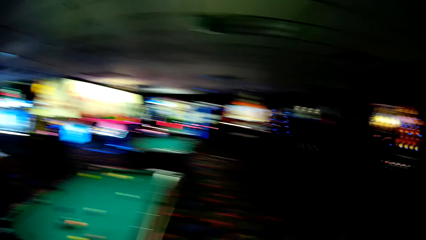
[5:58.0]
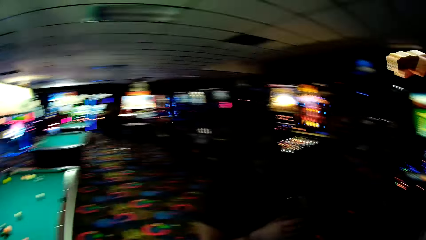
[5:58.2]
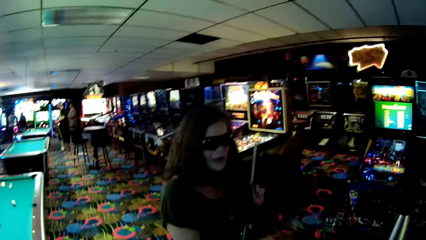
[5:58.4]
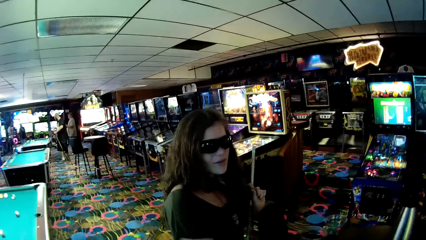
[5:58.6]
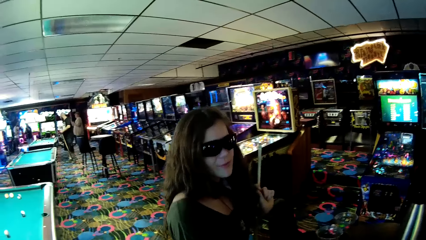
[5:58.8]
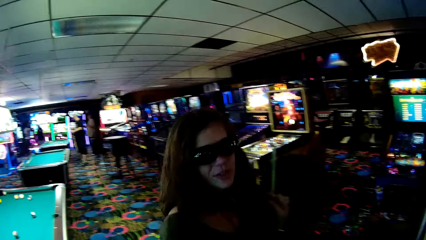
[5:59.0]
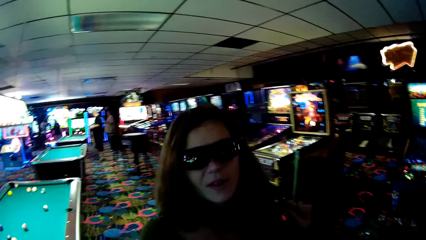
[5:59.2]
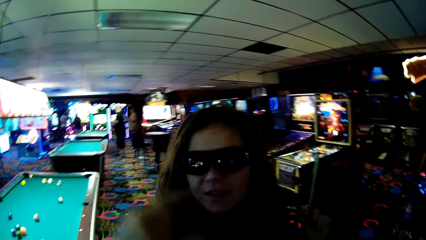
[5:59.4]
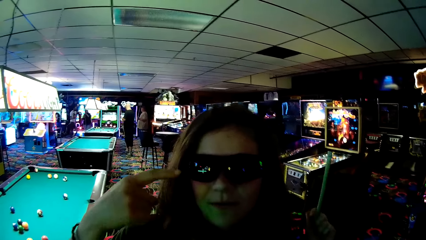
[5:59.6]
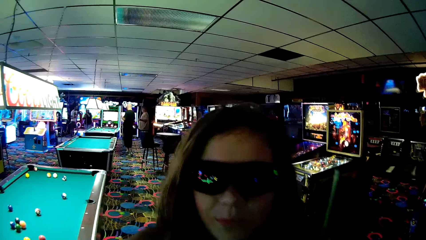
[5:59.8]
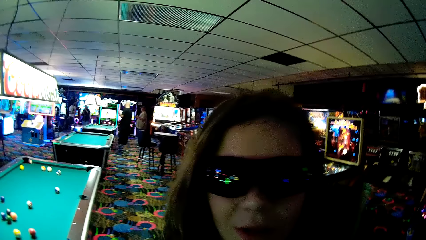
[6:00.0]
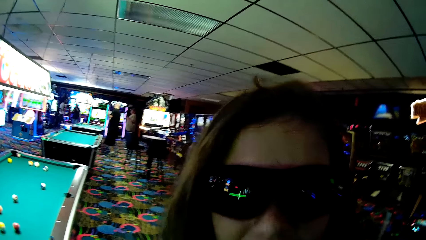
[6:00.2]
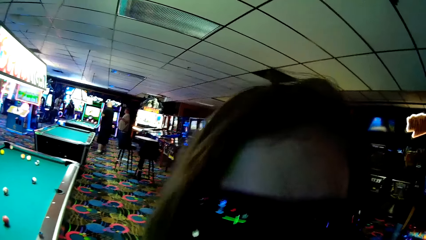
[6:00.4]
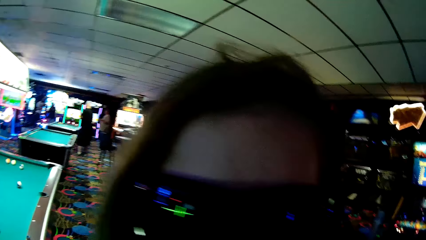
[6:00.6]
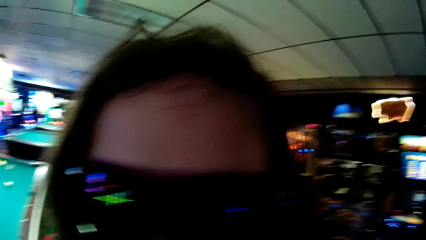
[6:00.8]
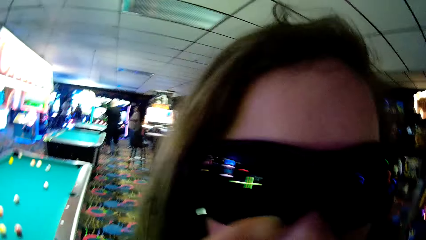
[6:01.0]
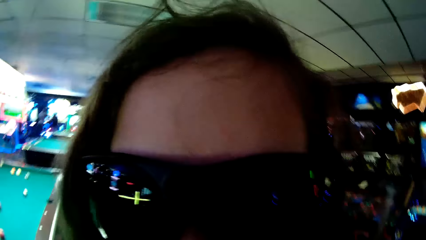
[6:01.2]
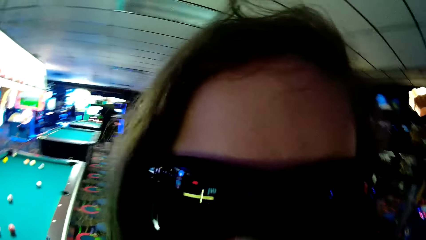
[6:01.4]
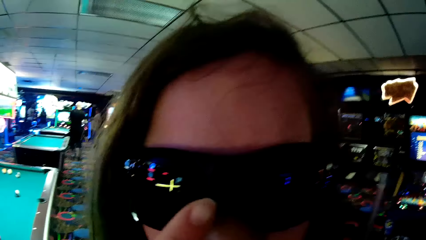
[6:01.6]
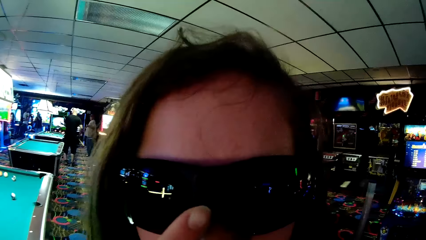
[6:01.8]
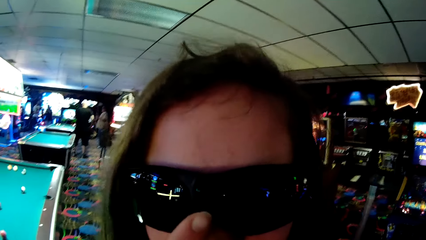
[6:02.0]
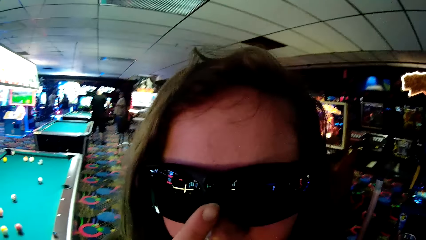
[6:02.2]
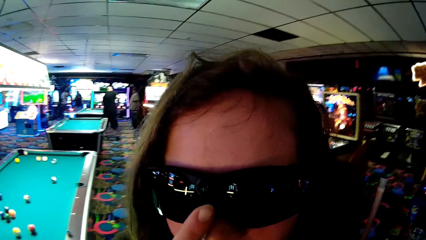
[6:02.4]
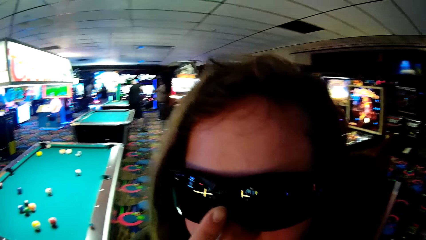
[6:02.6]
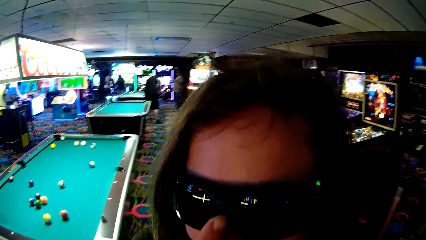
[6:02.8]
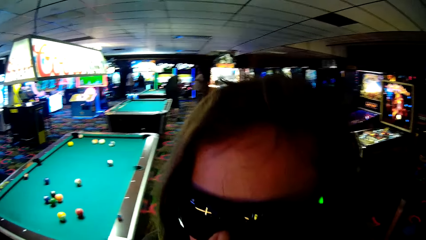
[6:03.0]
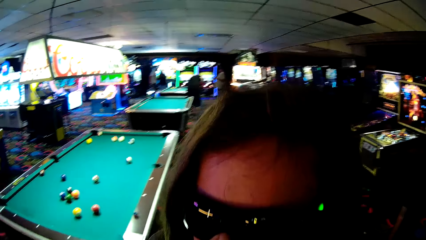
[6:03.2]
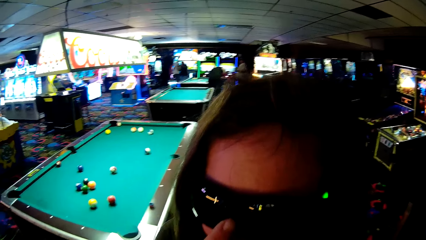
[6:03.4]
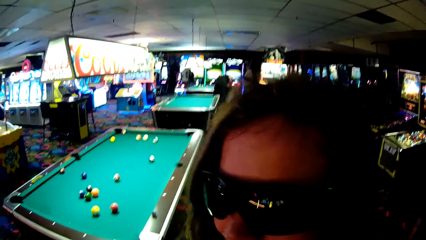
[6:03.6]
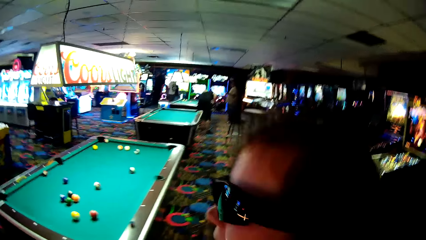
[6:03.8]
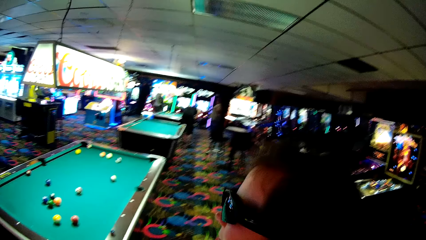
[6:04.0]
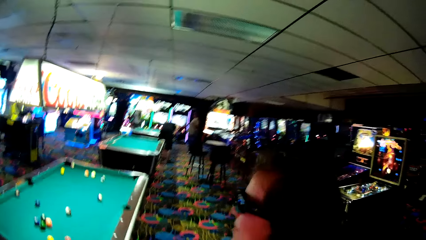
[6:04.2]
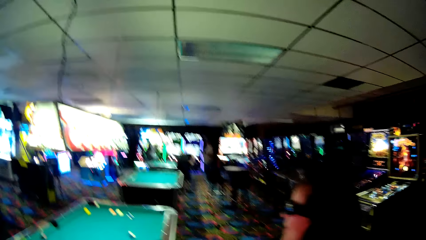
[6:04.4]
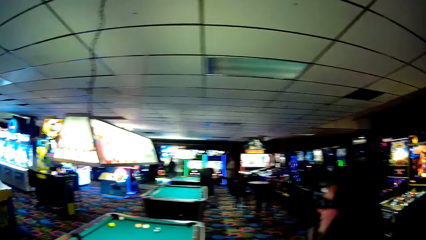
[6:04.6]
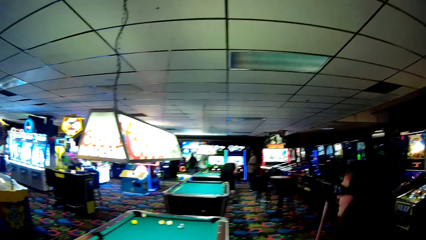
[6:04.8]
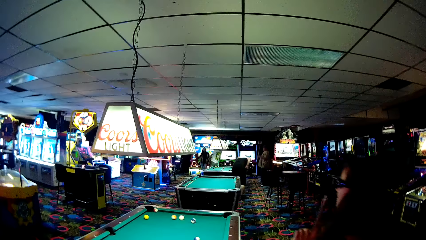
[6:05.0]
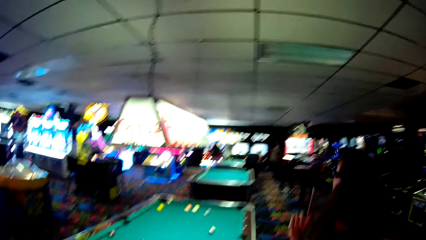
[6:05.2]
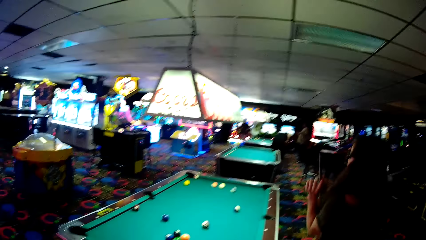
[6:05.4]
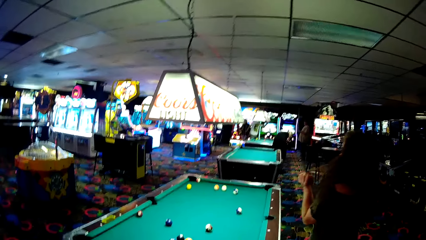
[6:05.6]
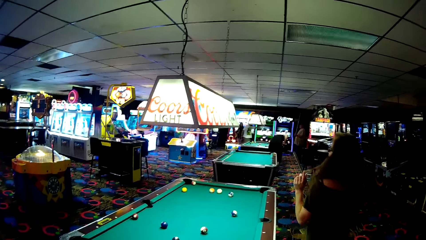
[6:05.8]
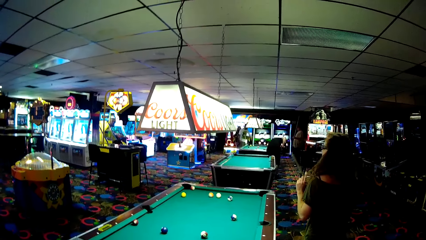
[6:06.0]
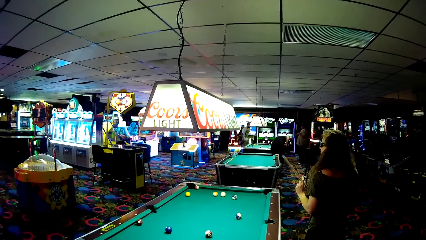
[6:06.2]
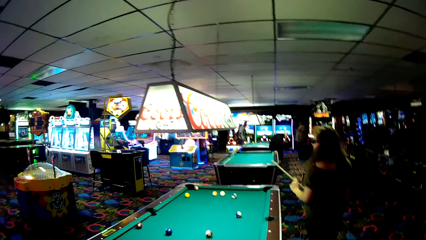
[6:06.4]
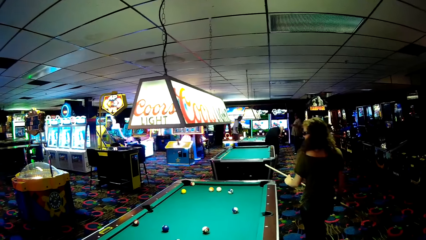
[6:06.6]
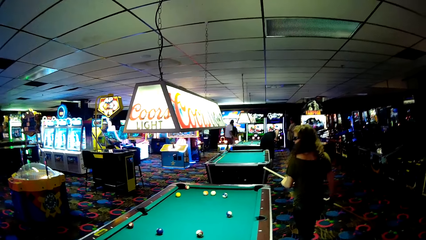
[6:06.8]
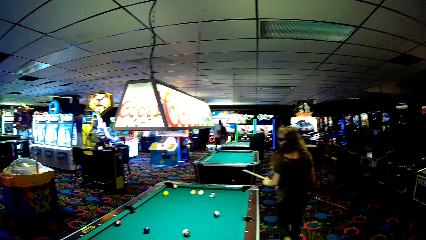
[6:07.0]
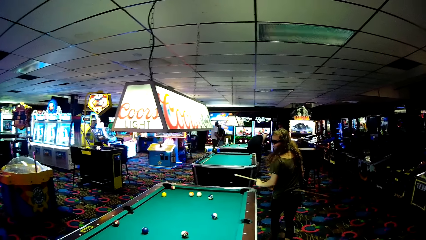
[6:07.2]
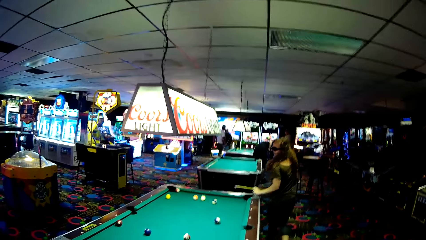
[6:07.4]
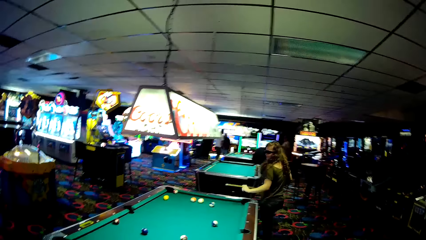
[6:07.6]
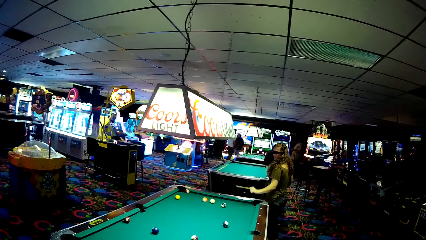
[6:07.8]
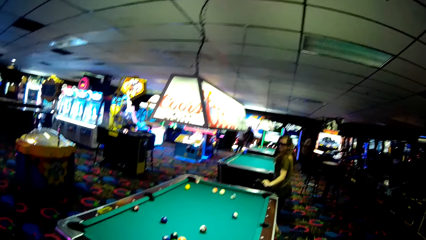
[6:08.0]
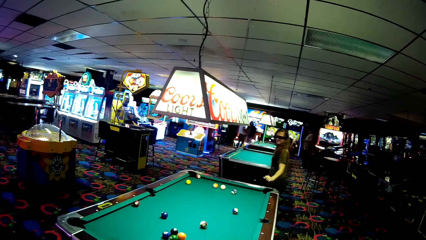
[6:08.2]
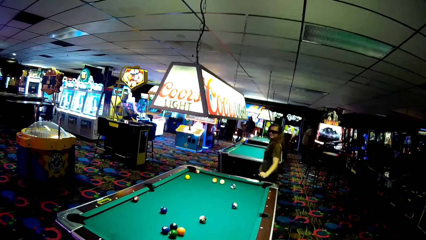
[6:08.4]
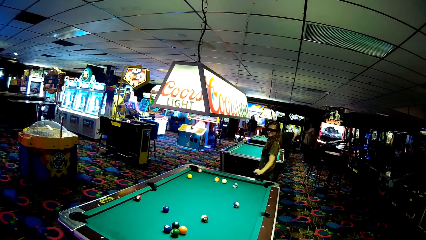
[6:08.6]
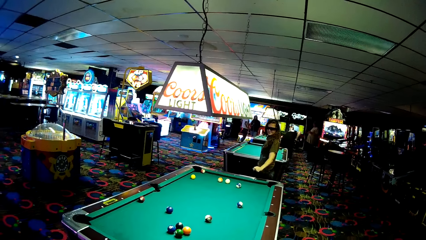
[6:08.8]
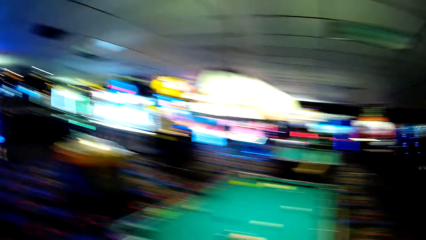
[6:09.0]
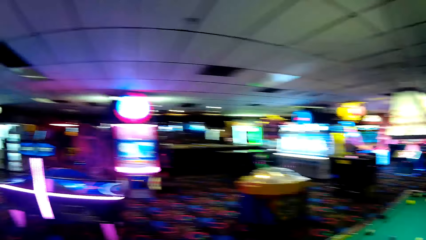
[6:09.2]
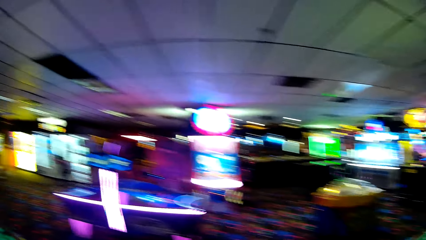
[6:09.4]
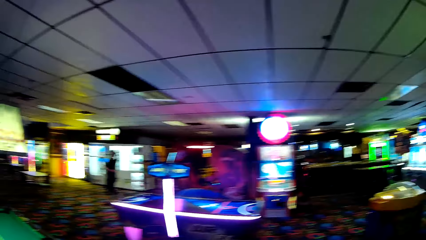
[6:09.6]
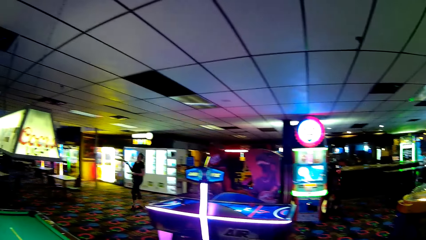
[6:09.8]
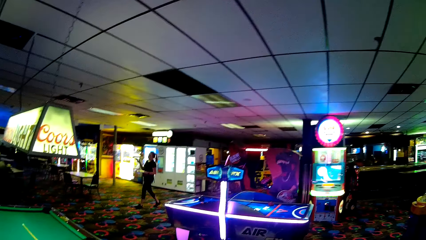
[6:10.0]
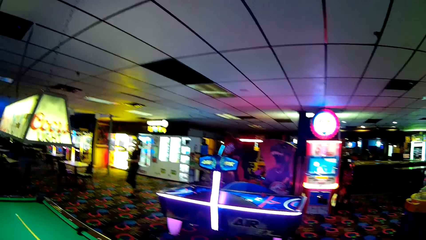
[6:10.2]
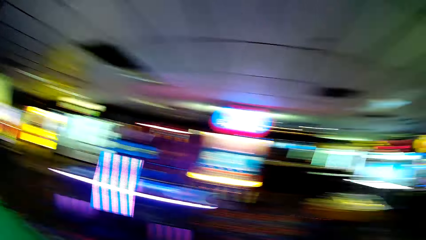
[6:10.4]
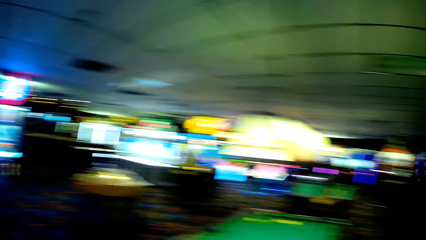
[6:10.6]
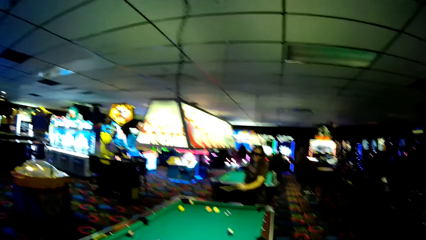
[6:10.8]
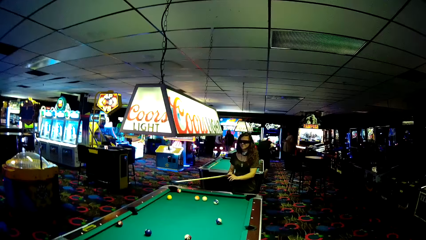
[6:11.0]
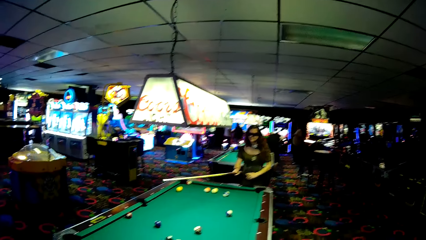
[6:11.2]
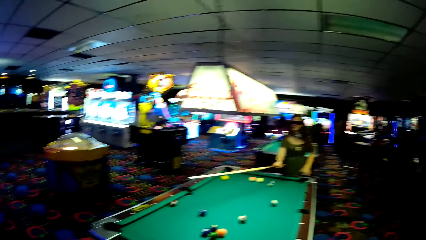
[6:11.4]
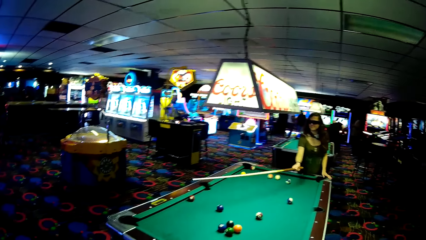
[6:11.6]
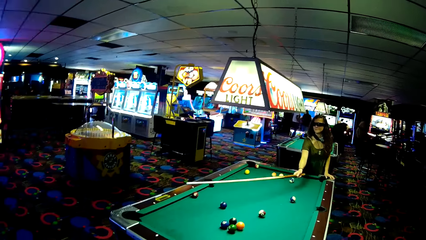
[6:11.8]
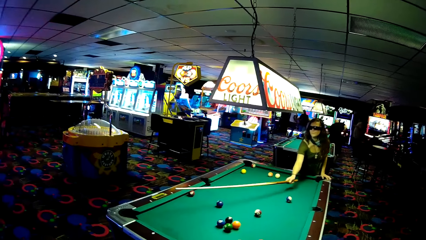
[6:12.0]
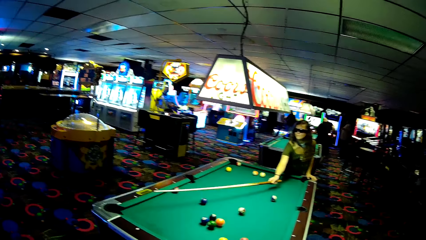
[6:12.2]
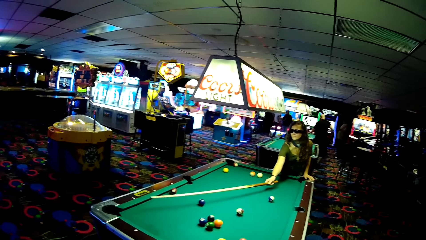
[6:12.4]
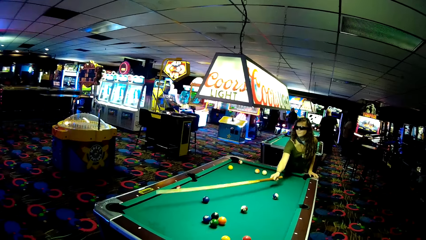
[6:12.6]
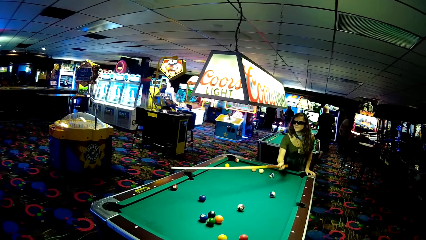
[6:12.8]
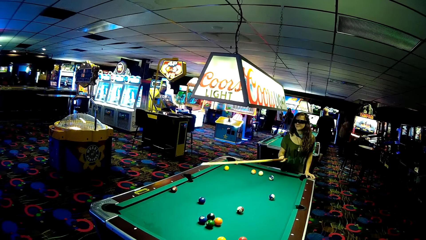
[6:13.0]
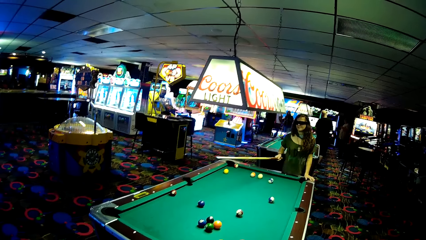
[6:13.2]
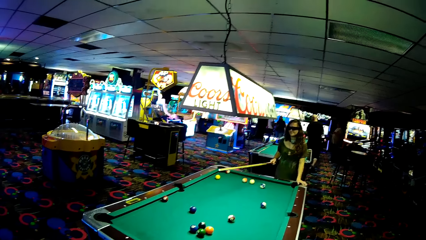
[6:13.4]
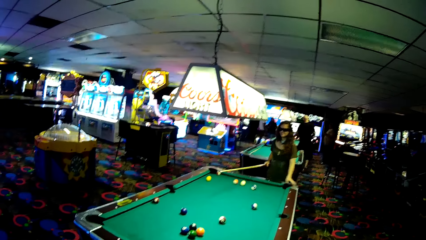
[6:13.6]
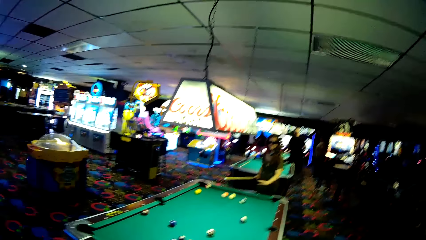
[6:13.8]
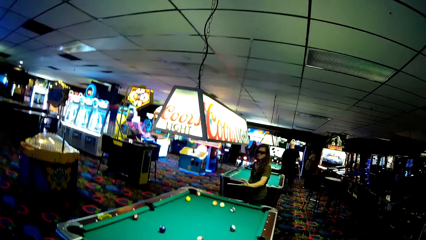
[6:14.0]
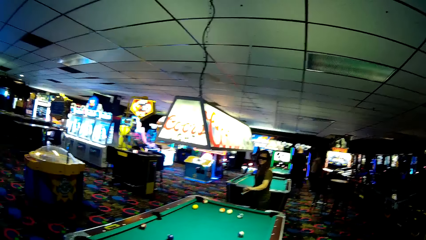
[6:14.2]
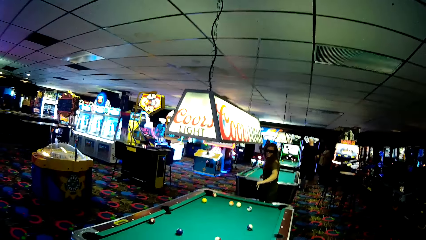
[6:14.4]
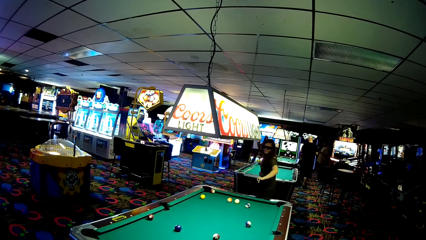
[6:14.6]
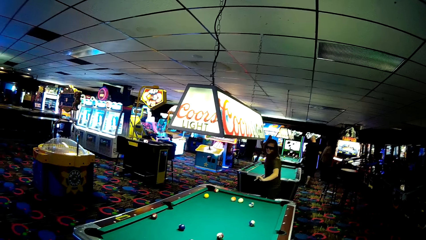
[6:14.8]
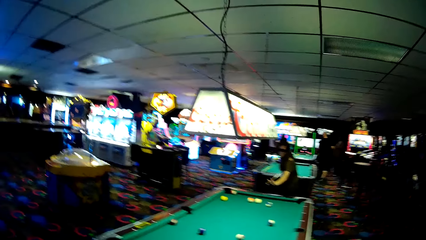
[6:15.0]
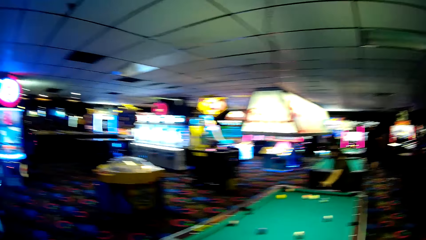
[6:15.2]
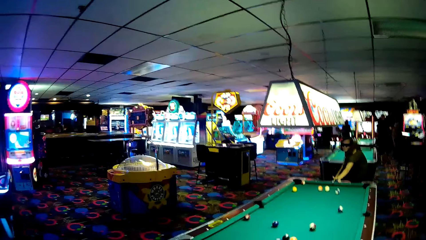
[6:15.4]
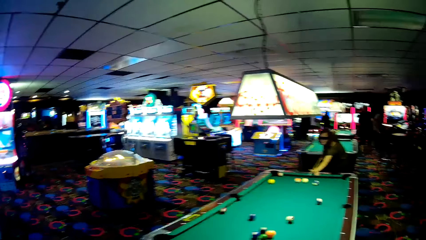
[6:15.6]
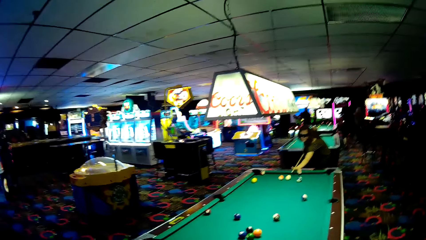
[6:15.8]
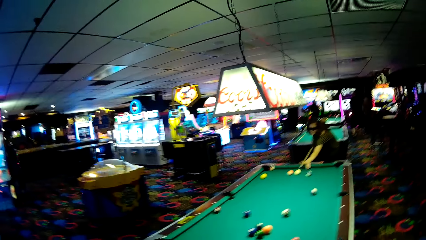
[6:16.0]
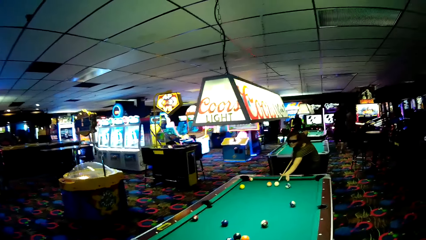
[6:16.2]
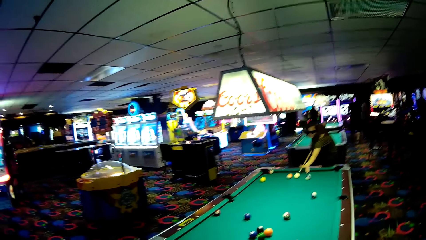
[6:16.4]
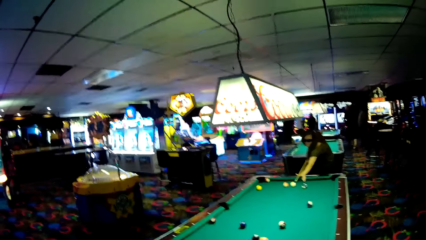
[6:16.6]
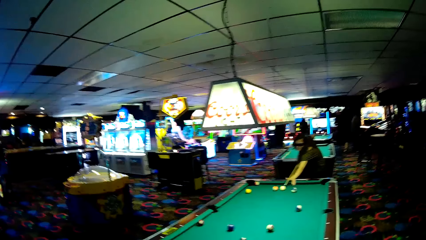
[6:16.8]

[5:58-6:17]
A woman talks to a man. A person adjusts her goggles. The woman points at the shades and walks around the pool table. Another person passes around the room. The woman holds a pool above the pool table.
